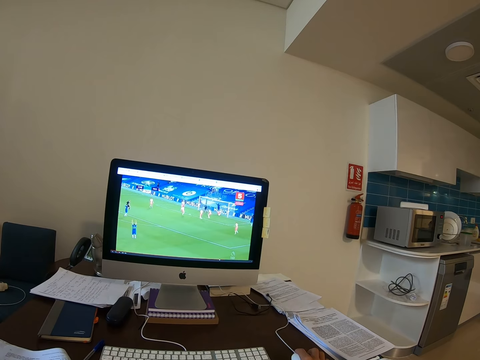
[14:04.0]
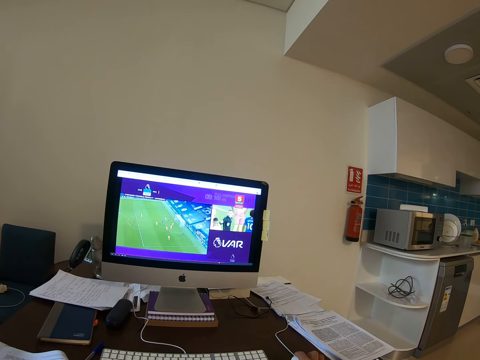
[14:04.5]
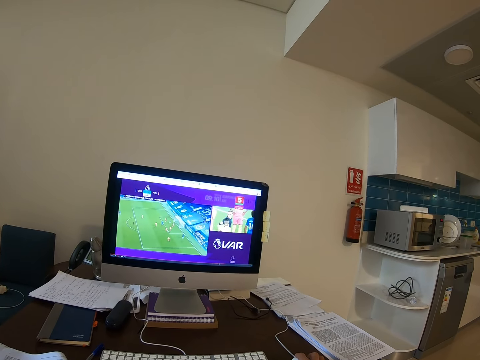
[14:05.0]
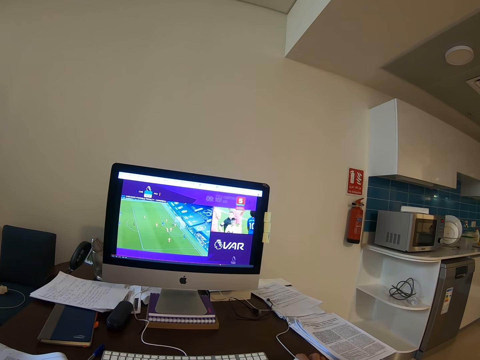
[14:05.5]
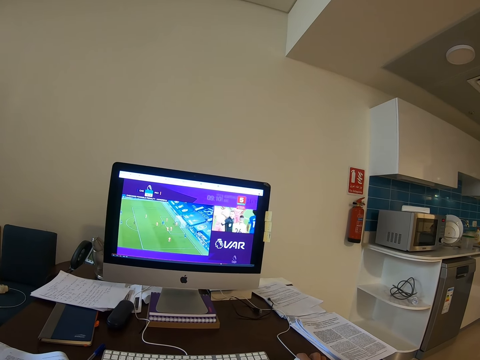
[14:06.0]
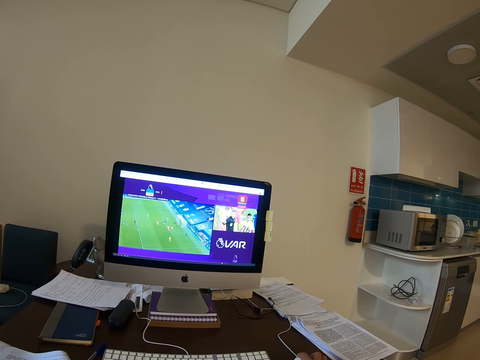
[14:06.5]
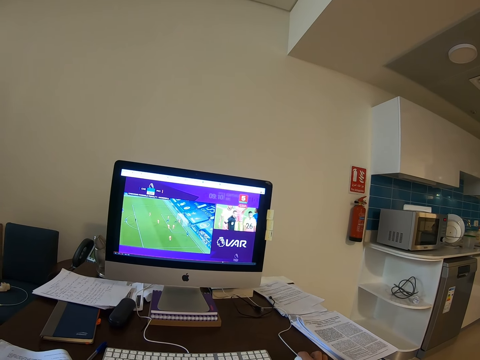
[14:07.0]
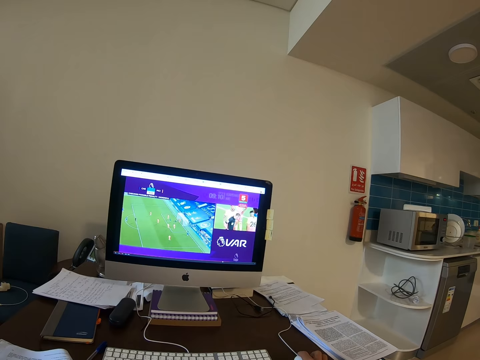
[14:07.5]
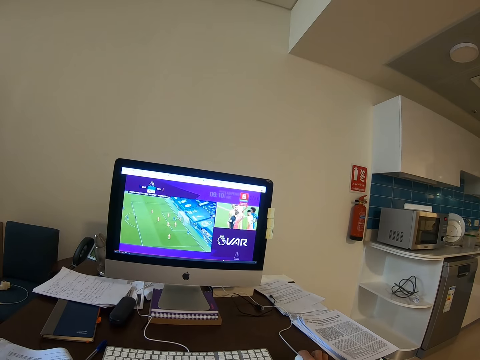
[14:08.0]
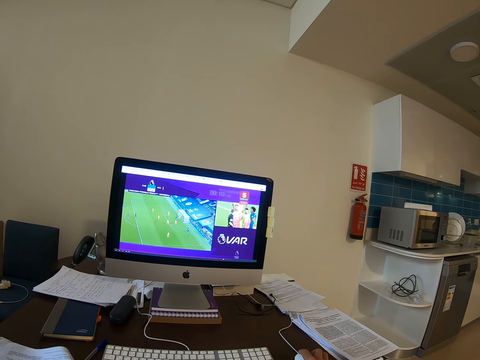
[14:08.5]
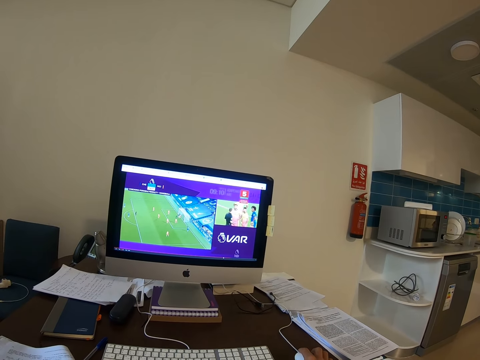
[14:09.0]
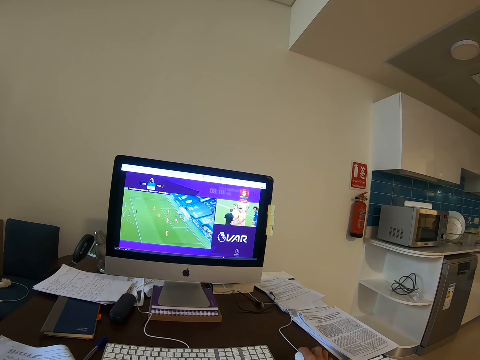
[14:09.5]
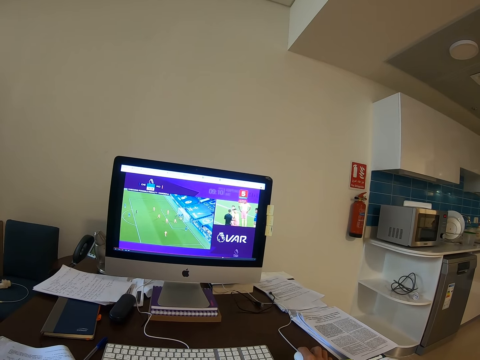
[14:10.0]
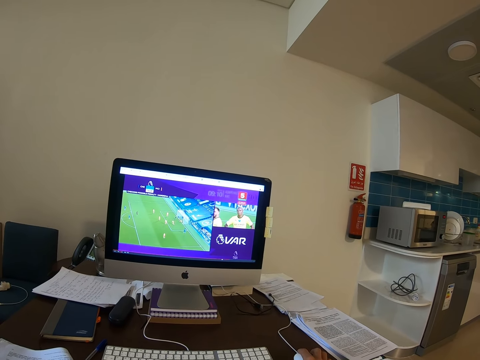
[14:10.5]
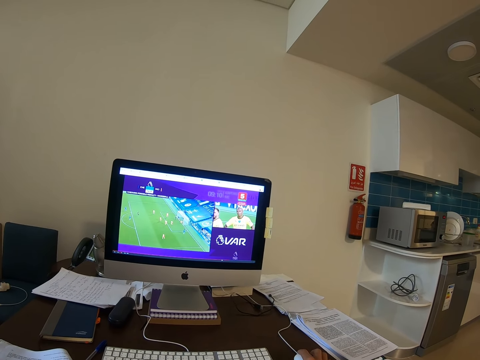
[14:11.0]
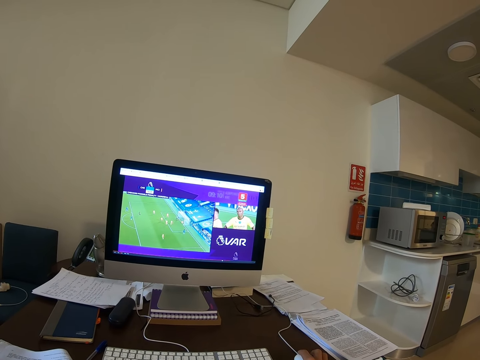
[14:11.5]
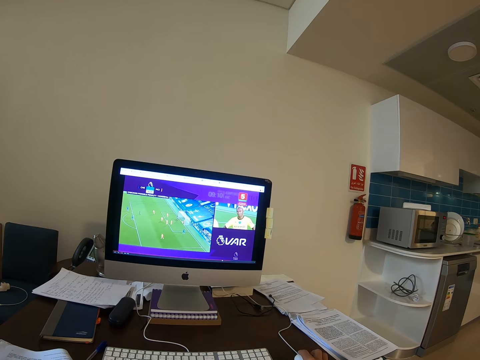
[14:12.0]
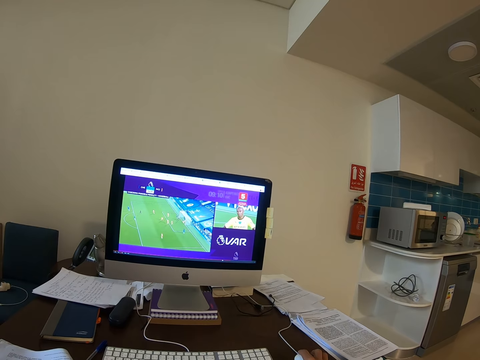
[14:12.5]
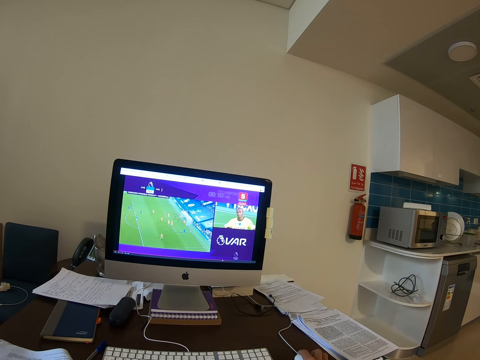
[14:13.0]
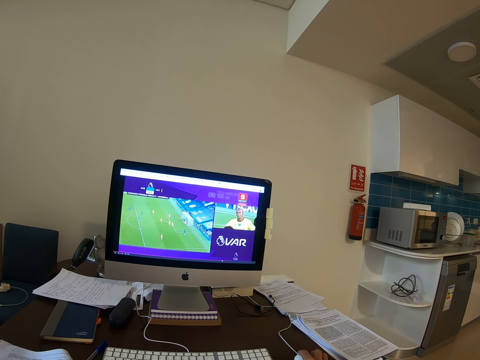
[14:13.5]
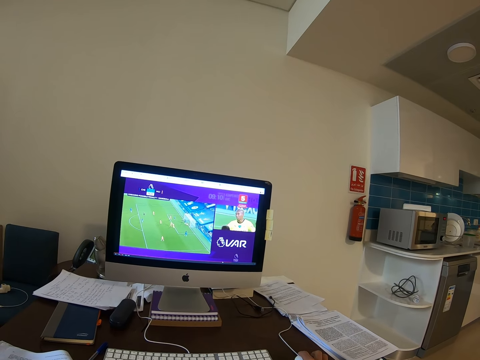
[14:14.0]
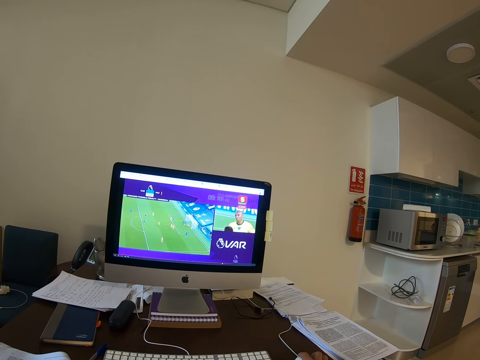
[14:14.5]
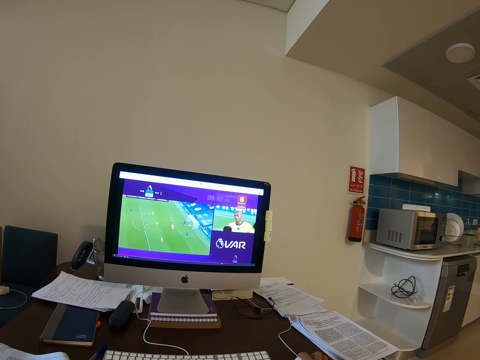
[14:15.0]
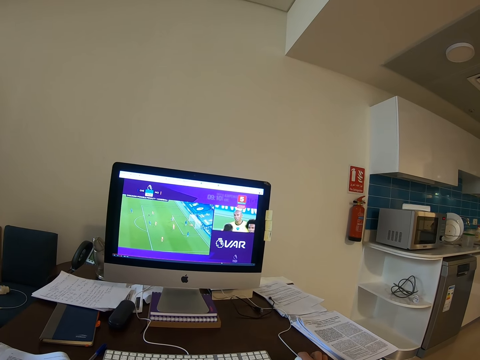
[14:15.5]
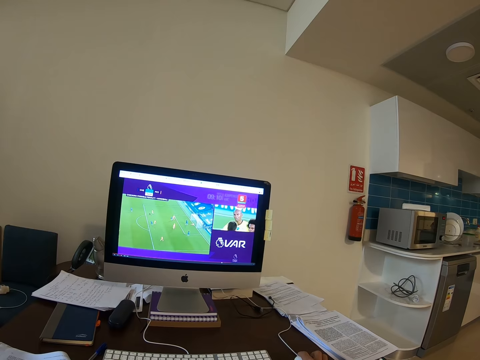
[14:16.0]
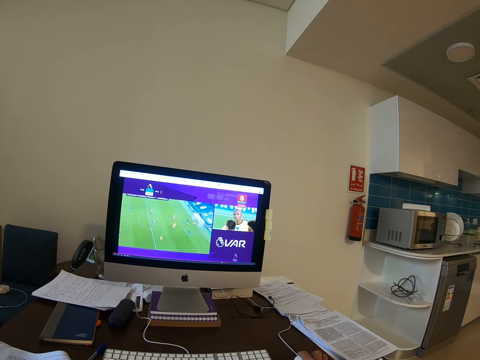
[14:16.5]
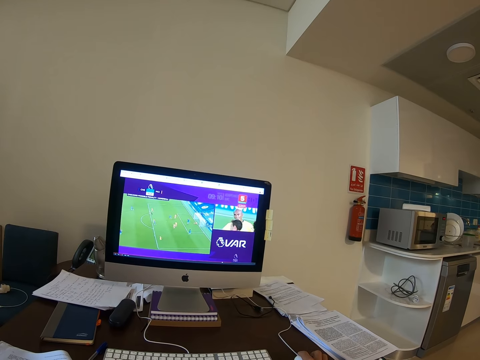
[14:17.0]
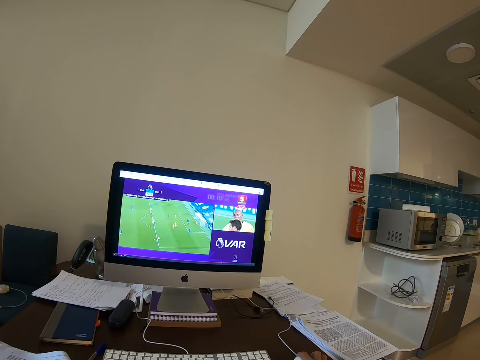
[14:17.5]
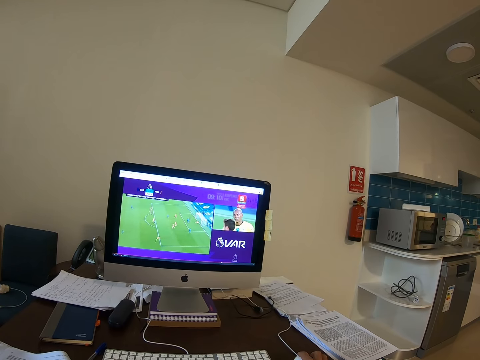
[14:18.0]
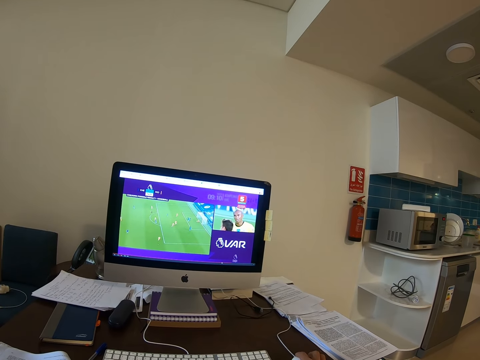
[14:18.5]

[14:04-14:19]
The camera wearer watches a game repeatedly.

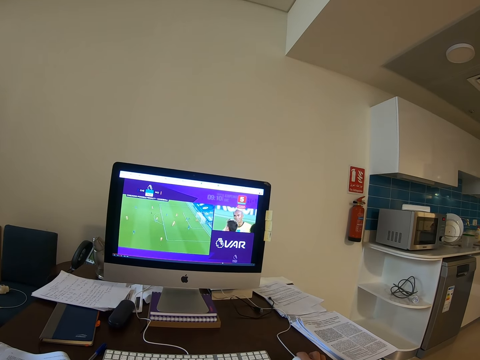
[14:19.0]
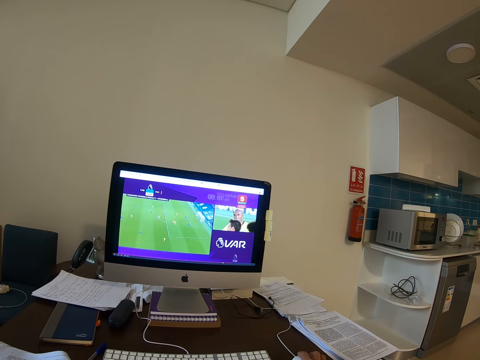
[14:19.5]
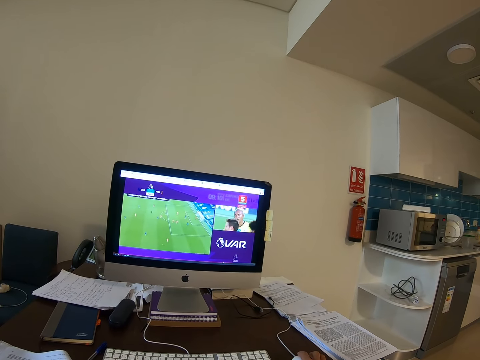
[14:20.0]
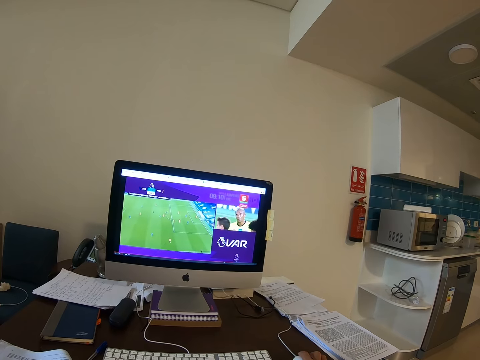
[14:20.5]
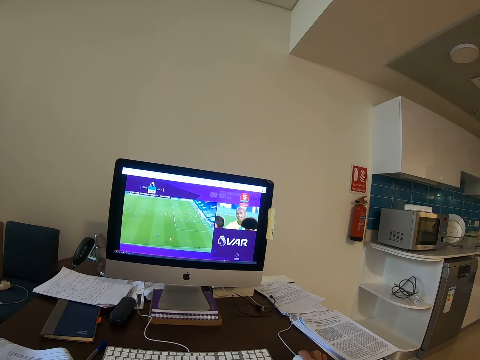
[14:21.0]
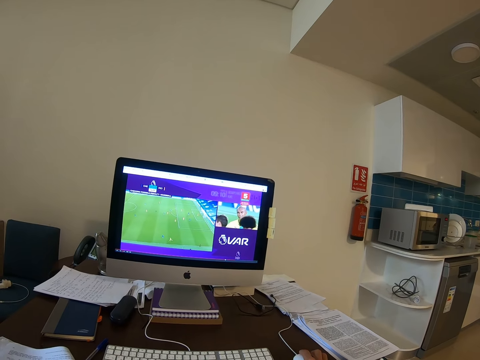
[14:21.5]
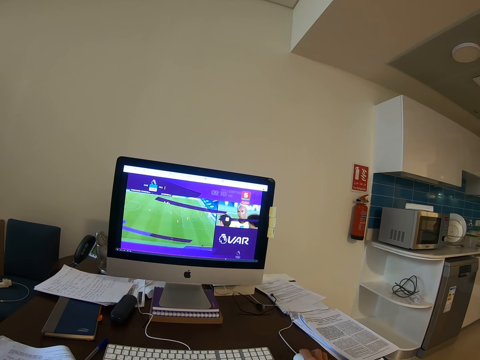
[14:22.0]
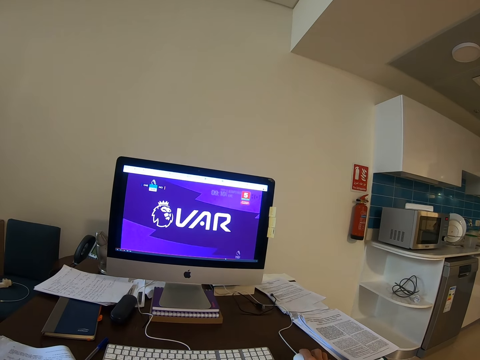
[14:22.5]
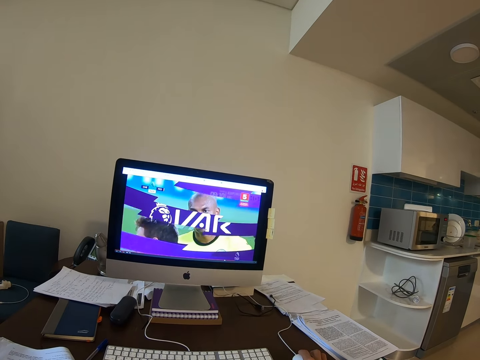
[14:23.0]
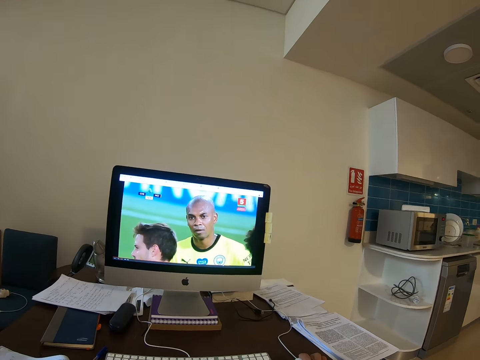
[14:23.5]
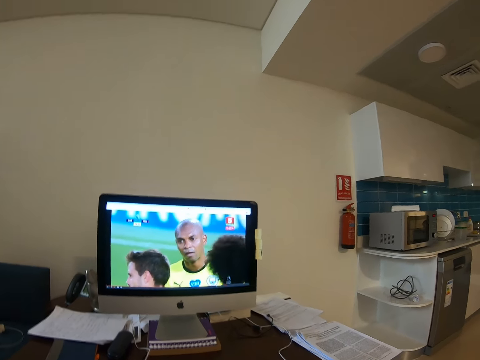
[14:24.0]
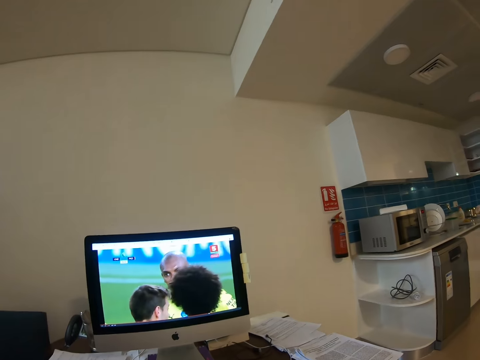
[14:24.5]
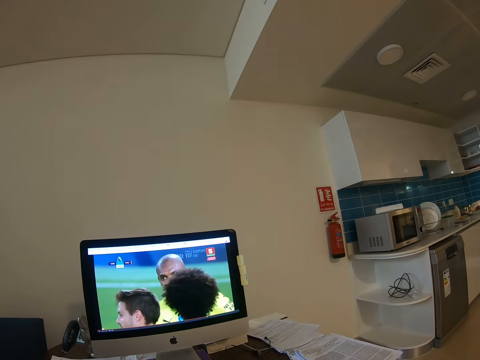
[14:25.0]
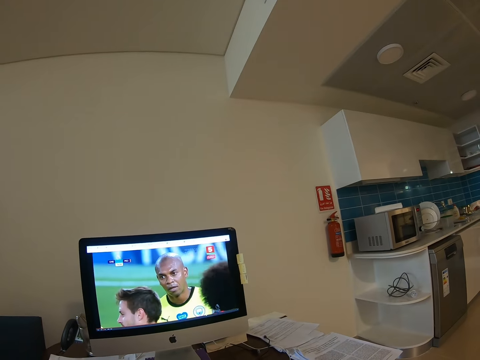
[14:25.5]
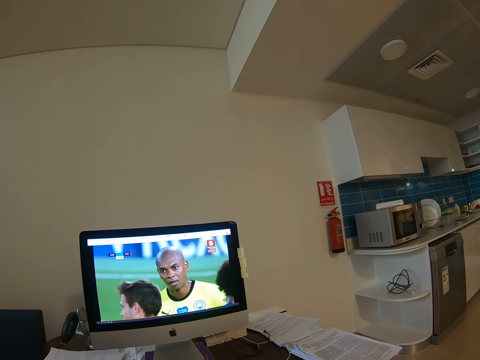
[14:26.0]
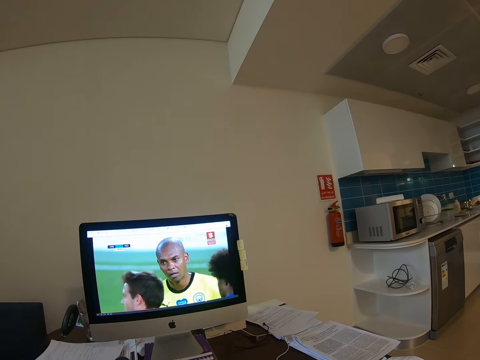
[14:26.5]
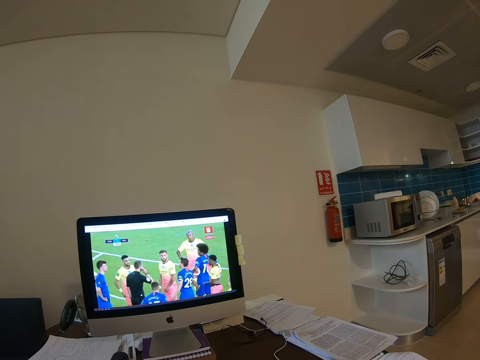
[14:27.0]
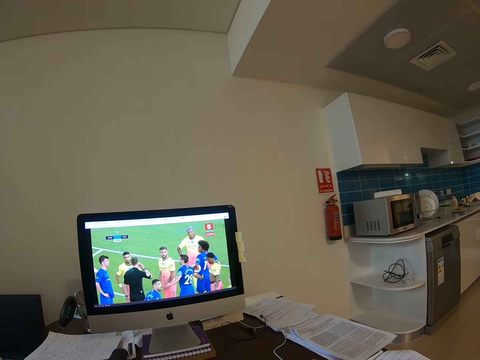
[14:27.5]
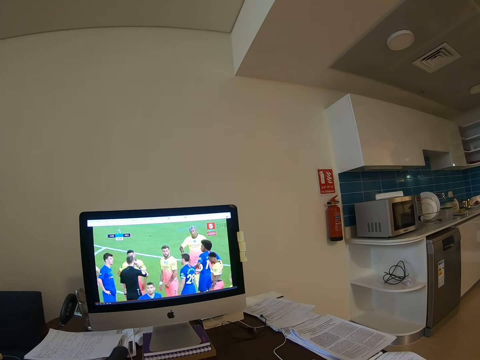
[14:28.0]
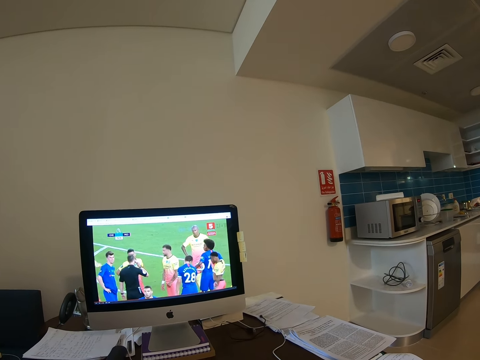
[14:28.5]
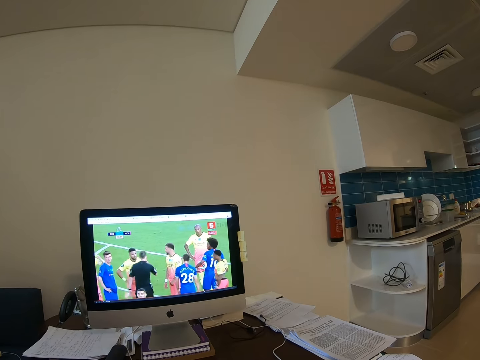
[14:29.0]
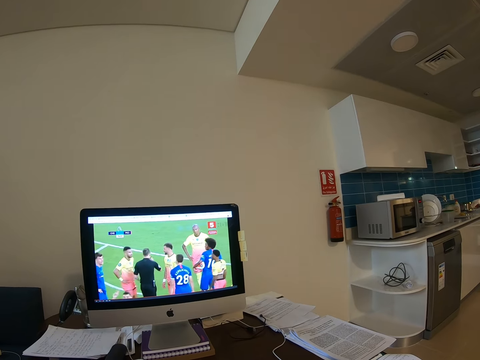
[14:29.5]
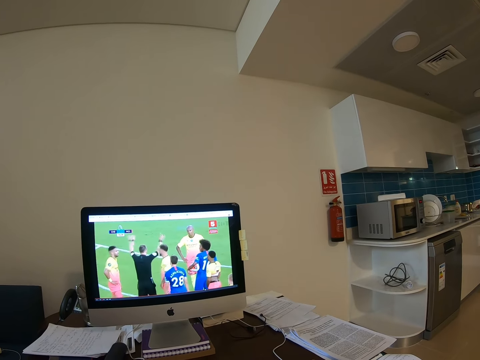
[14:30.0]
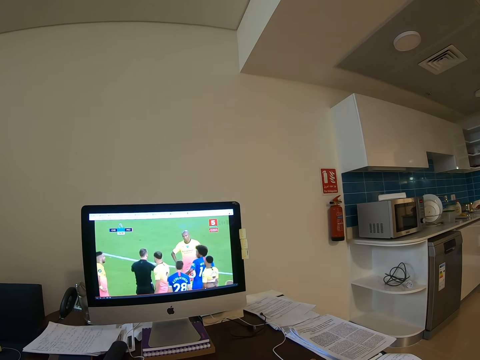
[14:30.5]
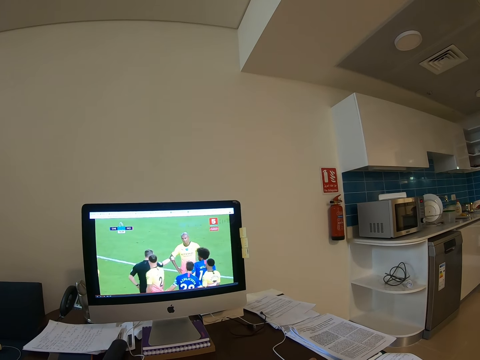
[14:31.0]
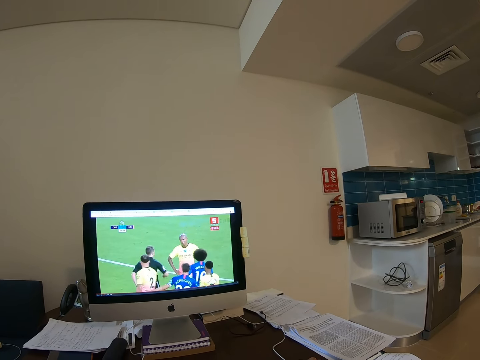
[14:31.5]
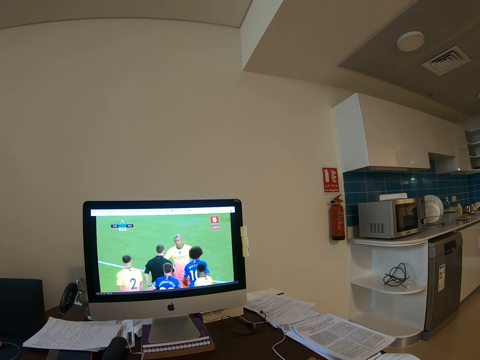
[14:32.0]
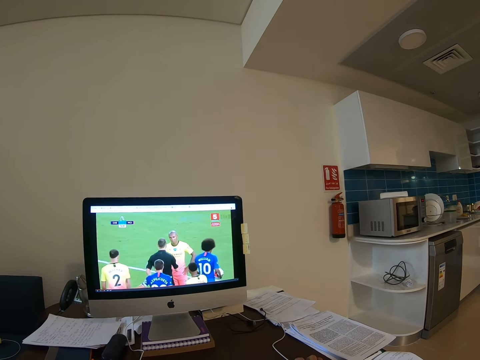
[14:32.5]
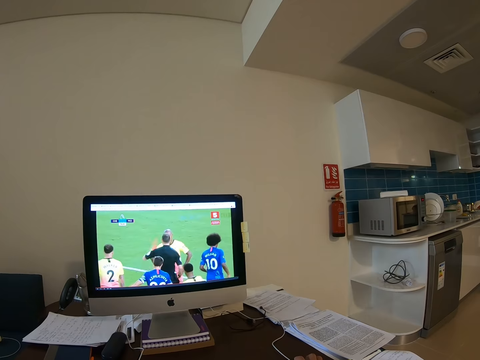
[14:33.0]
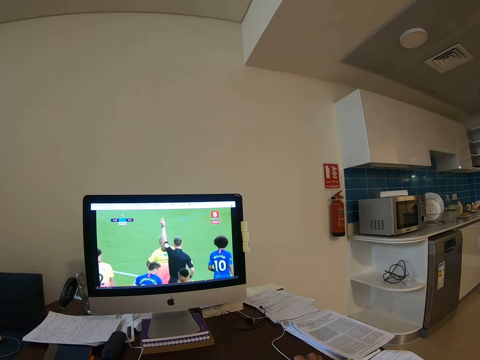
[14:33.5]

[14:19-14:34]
The camera wearer watches a game repeatedly.
